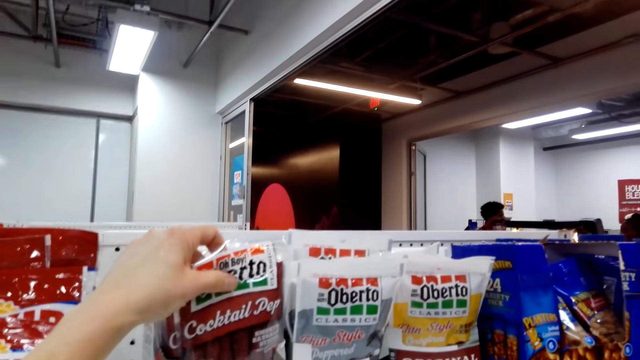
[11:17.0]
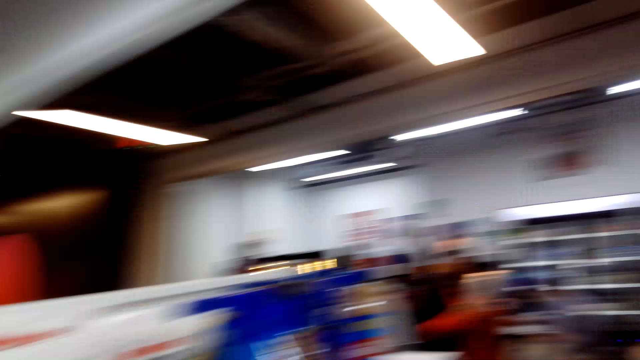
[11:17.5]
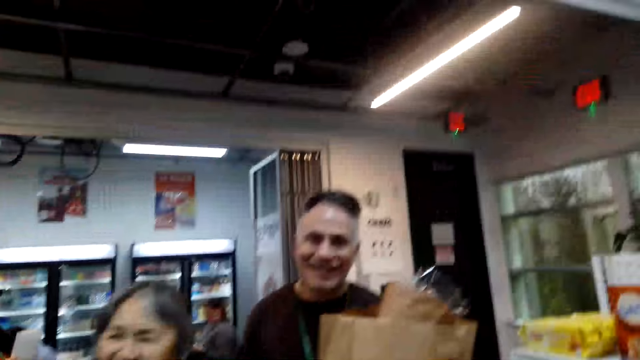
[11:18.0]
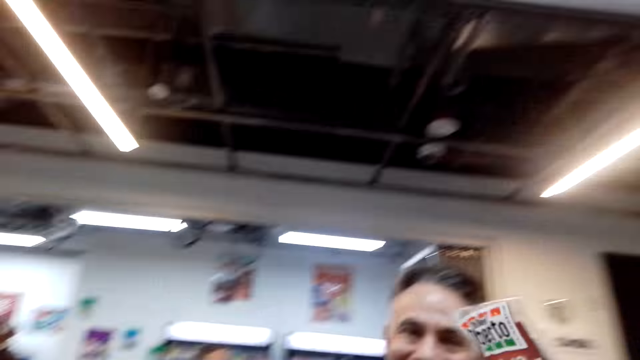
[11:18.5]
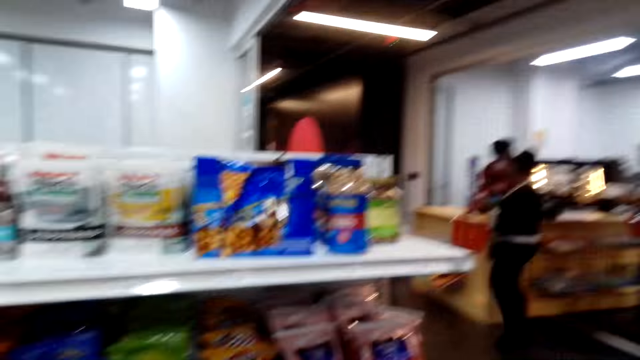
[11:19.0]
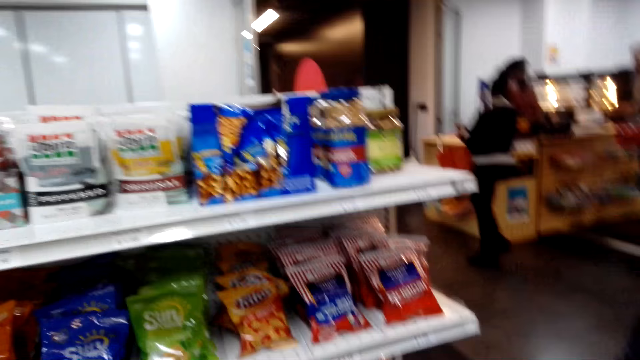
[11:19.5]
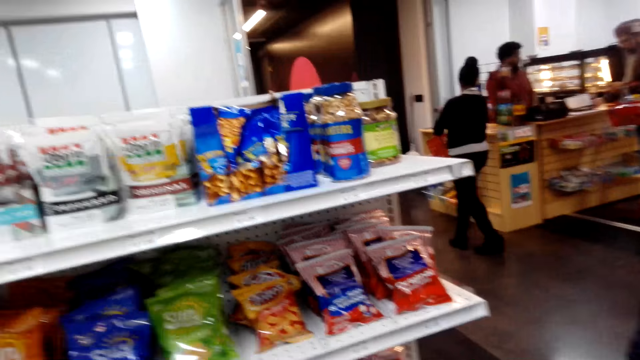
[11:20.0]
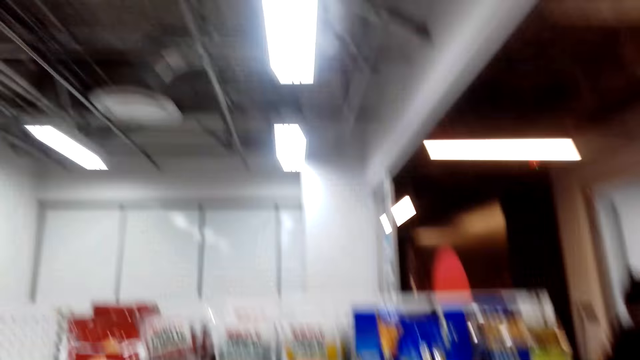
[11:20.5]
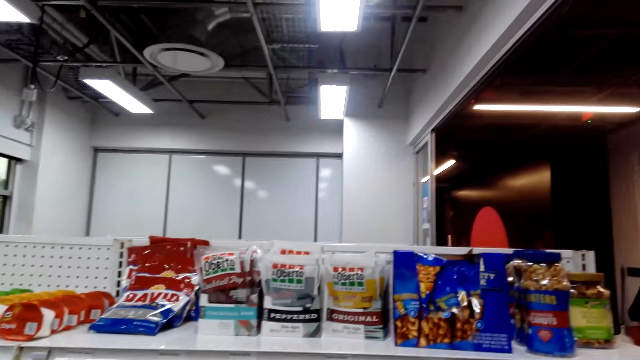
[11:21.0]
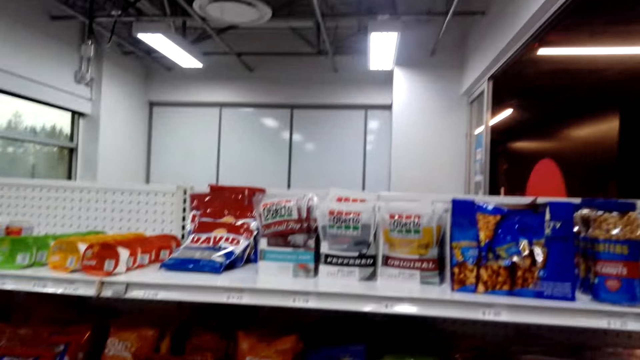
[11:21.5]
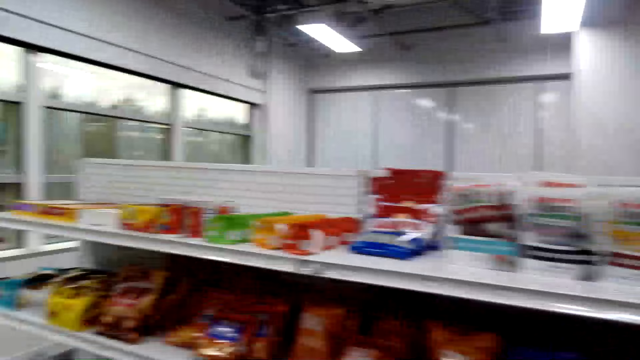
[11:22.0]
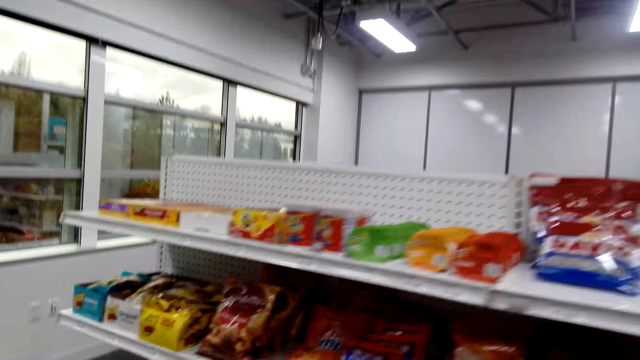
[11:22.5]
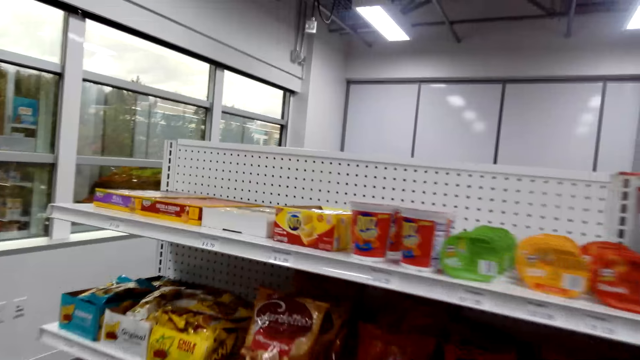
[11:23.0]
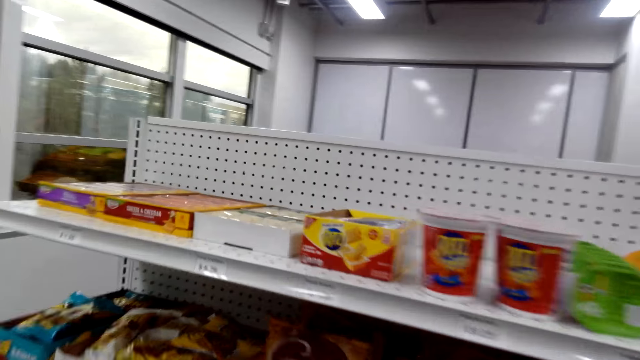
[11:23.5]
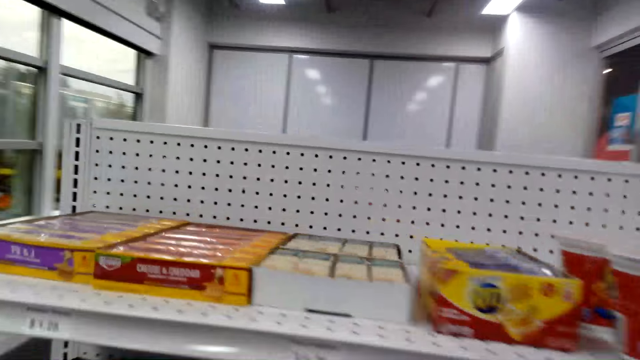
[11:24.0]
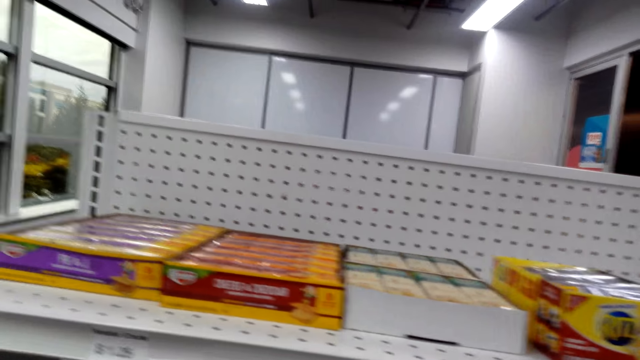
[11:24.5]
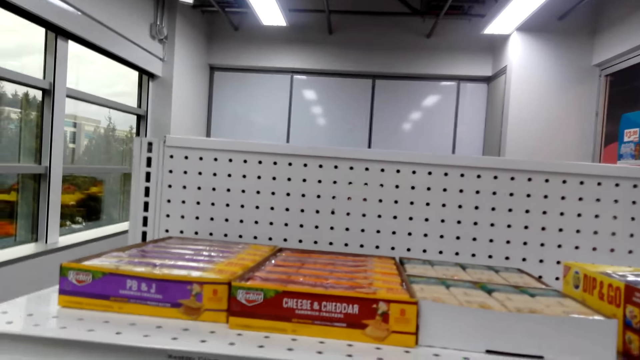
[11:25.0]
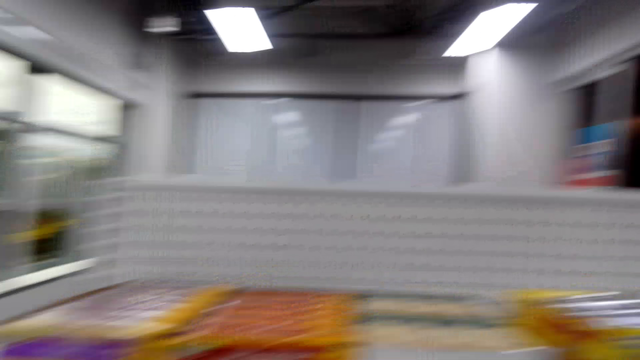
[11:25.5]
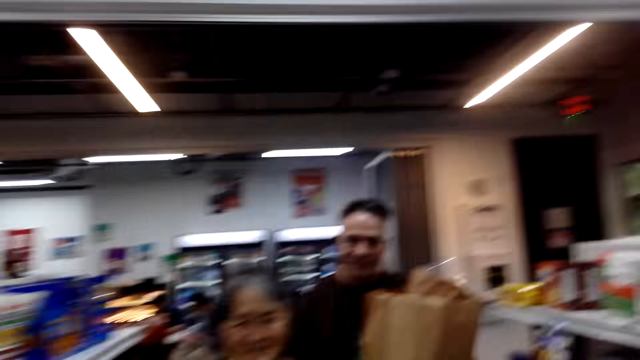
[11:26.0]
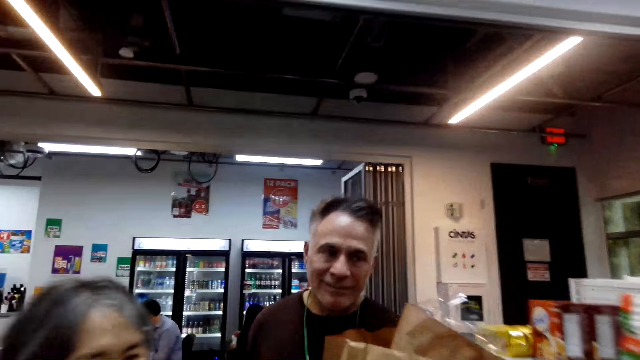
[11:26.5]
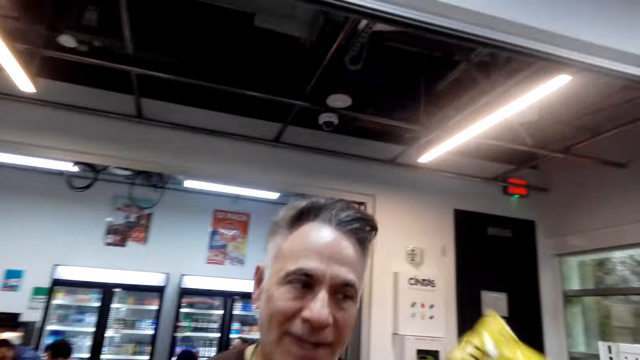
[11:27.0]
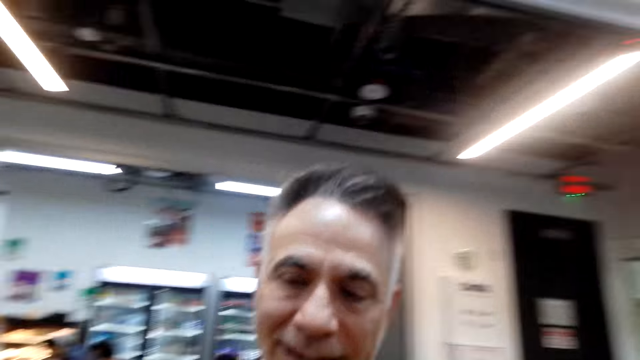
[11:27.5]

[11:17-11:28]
The camera wearer picks something from the shelf. They walk around the room. They put something in the carrier bag.

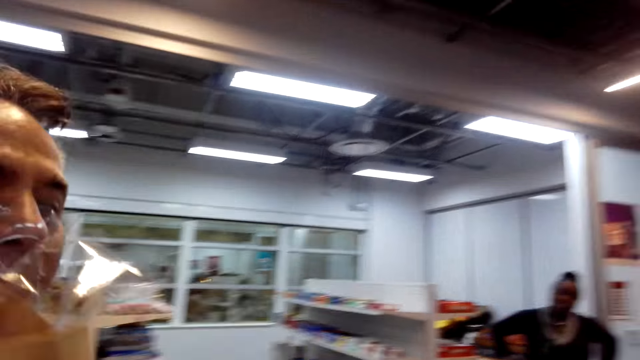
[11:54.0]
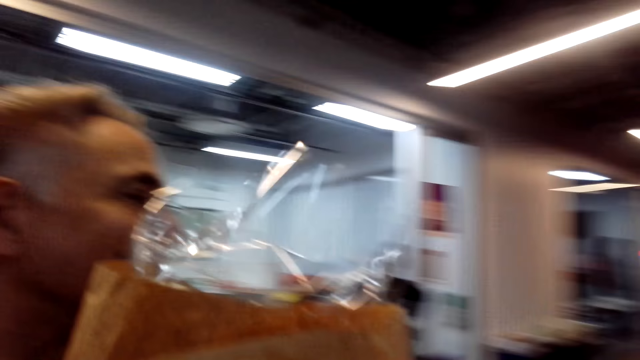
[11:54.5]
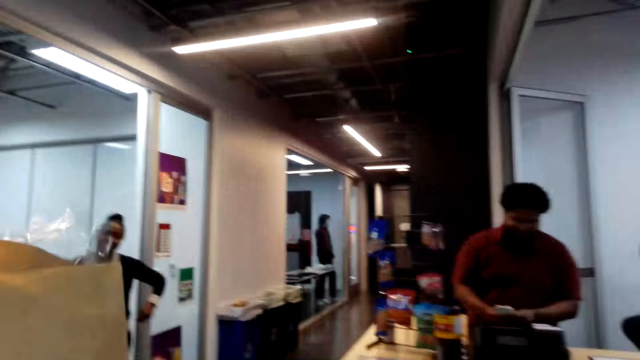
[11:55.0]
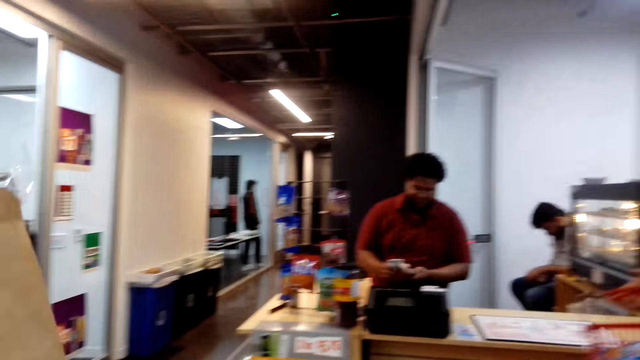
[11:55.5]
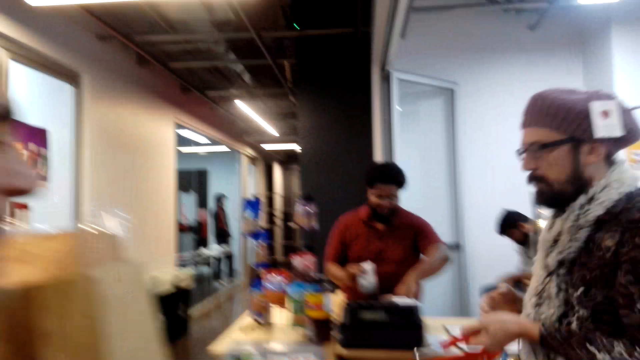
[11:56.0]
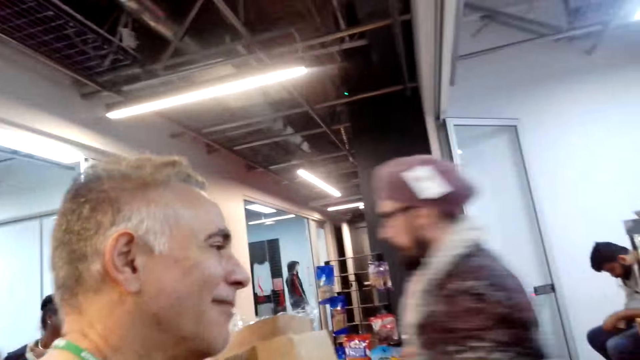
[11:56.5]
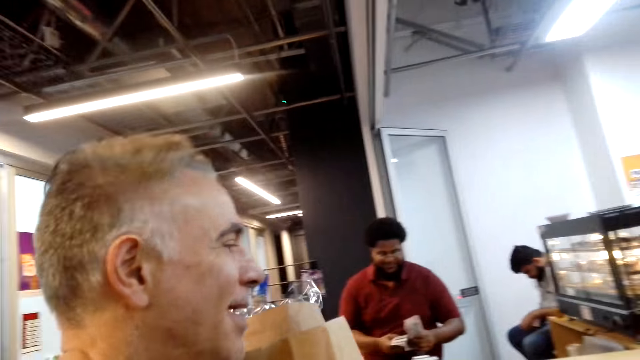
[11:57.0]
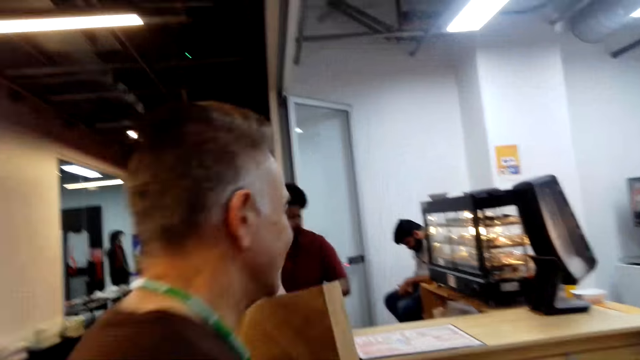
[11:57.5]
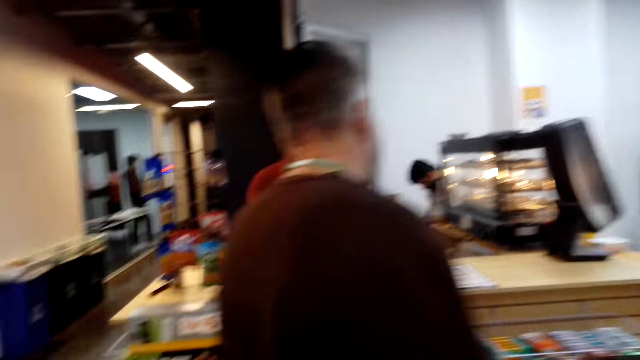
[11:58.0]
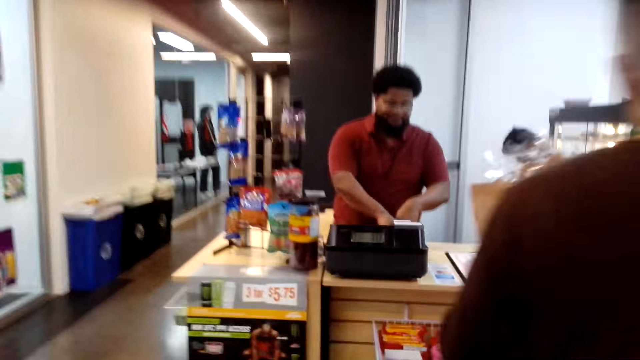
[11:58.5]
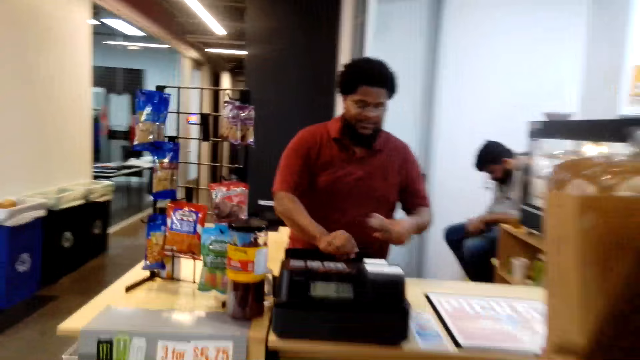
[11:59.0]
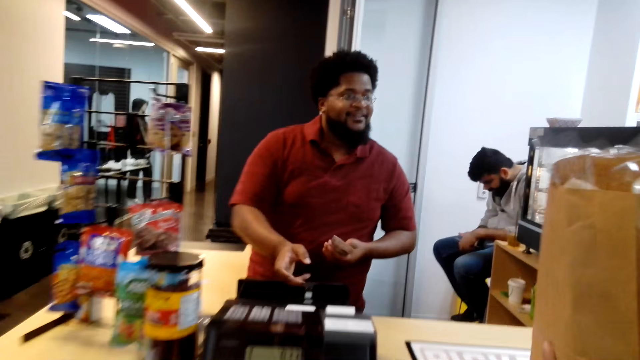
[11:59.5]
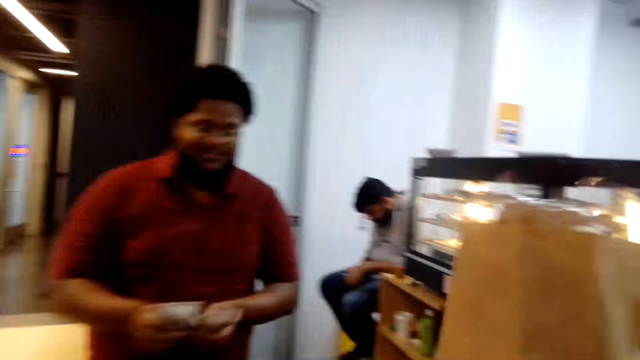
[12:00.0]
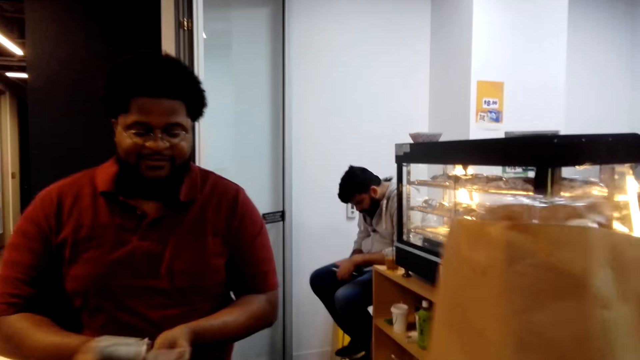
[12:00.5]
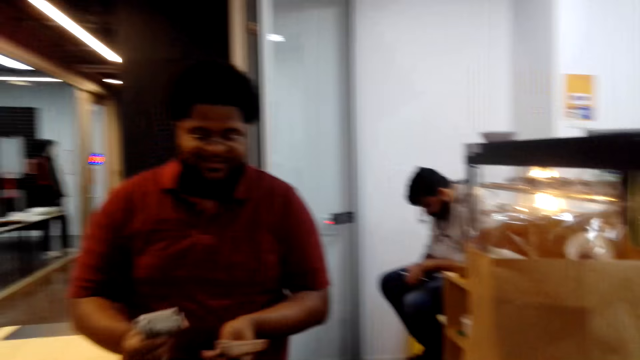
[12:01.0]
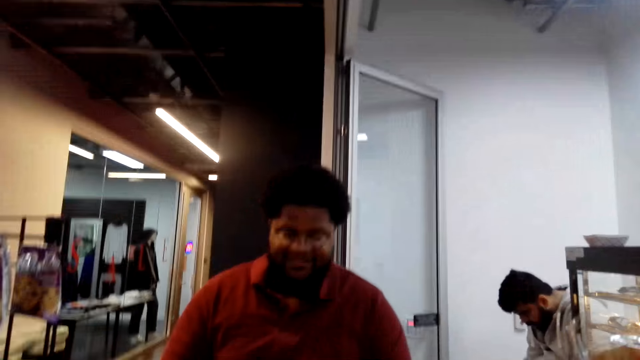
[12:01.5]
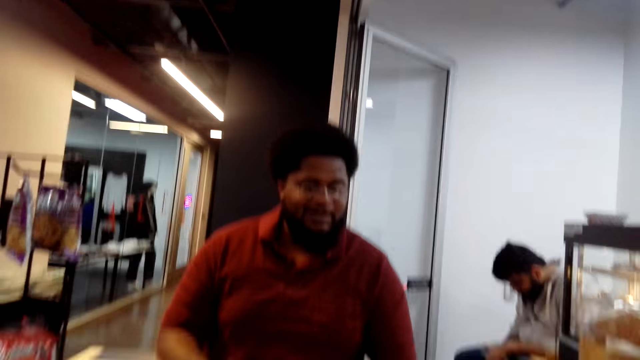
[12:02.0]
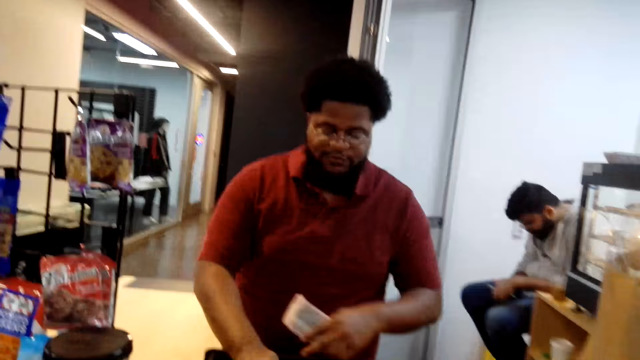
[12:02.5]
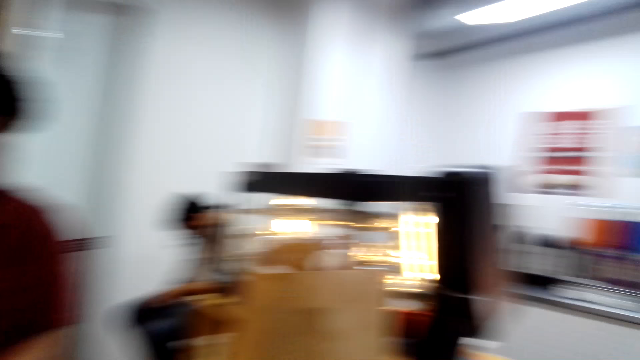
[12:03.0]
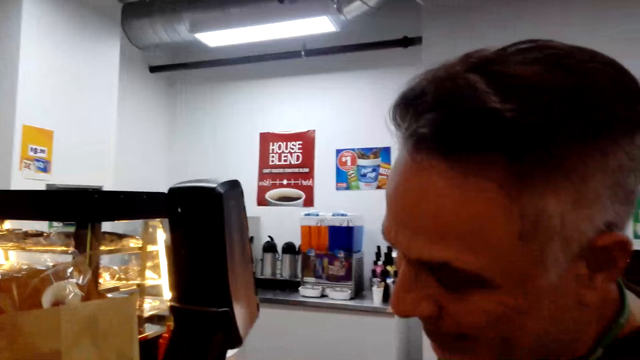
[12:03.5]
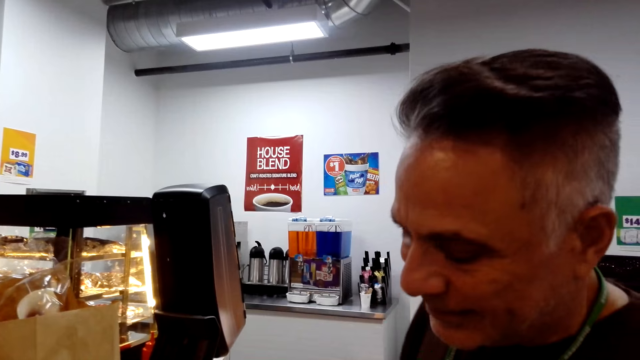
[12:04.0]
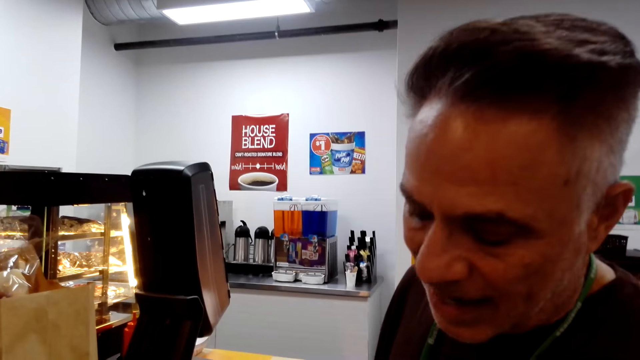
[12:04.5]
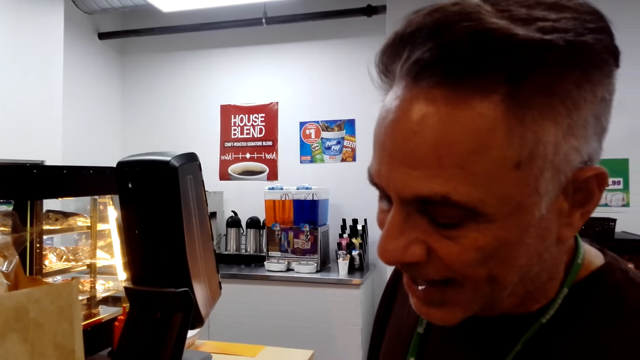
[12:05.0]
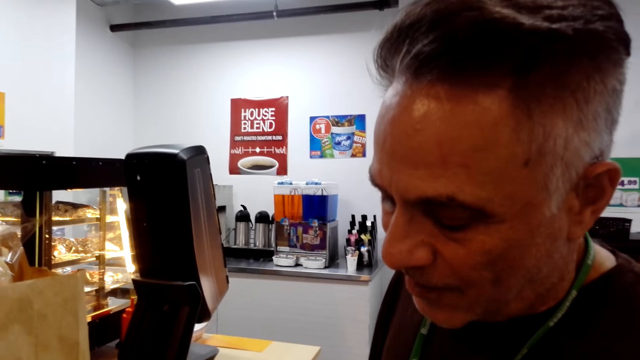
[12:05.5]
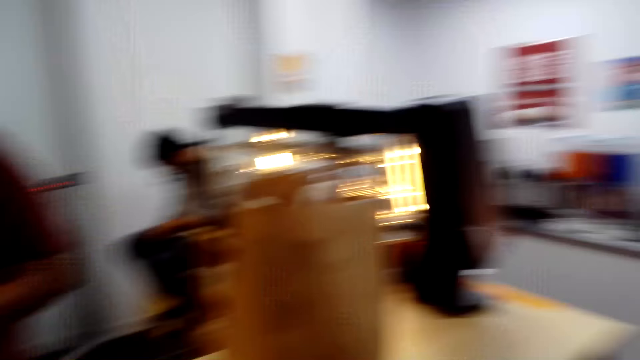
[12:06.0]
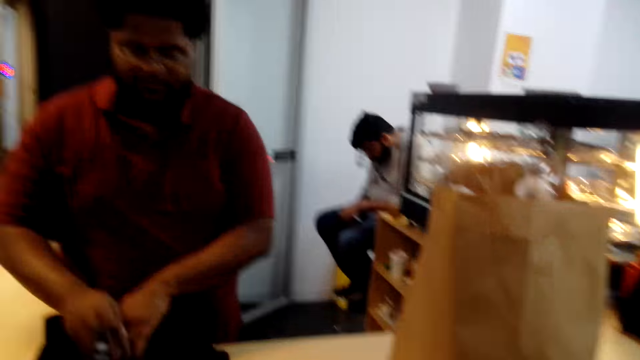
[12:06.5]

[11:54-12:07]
The camera wearer walks to the counter. A man walks to the counter. Another man puts the carrier bag on the counter. The camera wearer dialogues with yet another man. They turn around the room. They dialogue with the first man.
